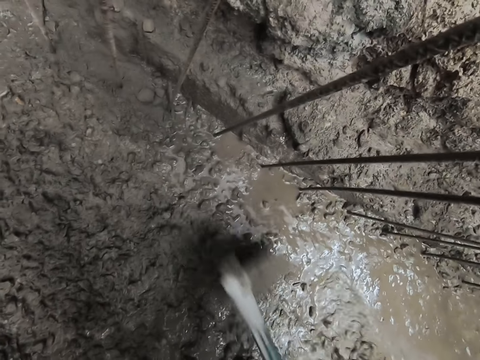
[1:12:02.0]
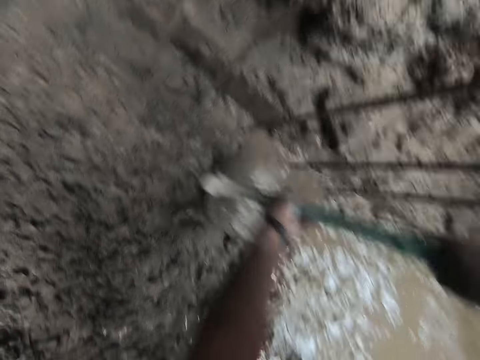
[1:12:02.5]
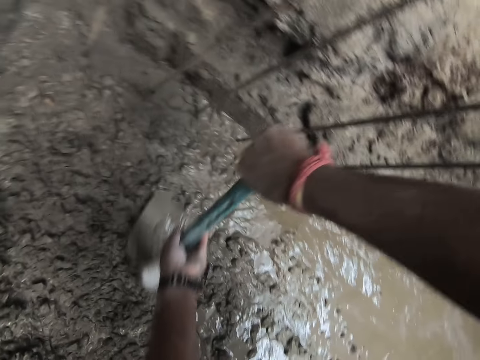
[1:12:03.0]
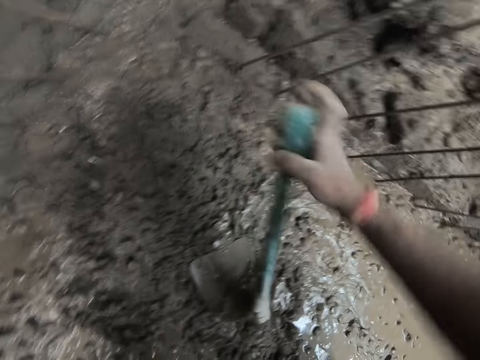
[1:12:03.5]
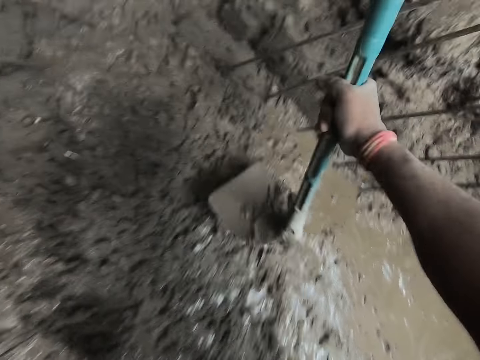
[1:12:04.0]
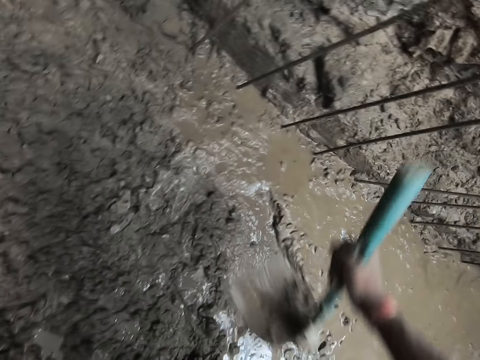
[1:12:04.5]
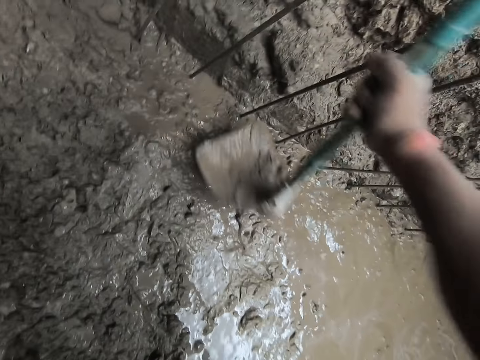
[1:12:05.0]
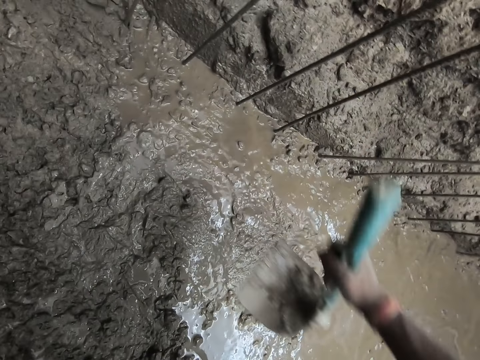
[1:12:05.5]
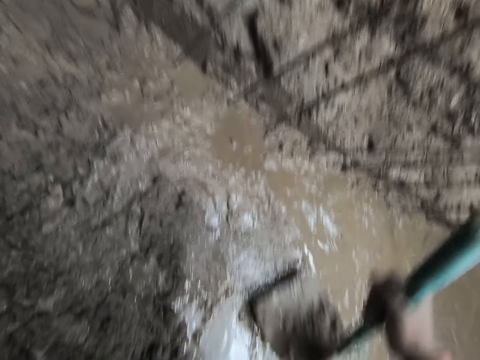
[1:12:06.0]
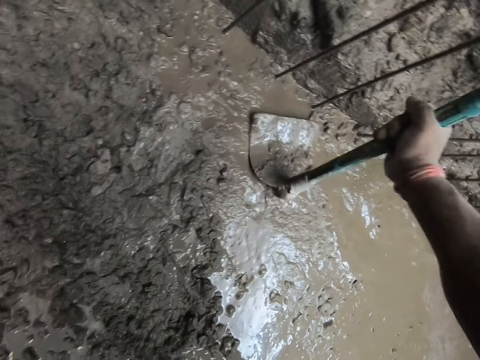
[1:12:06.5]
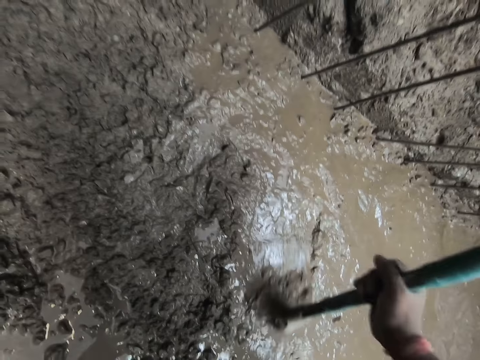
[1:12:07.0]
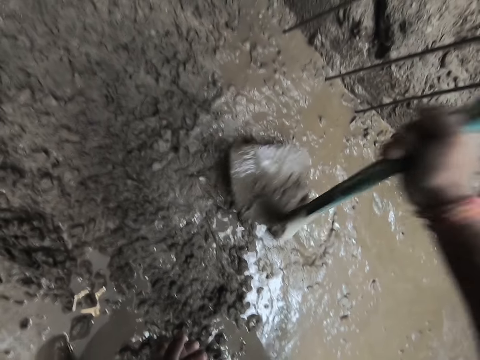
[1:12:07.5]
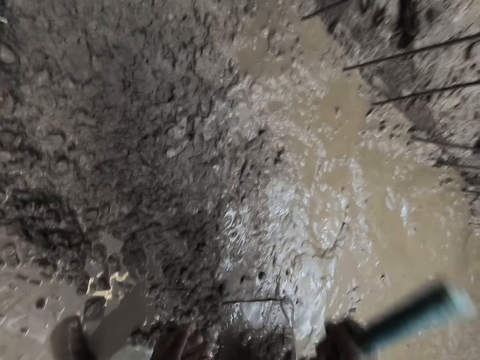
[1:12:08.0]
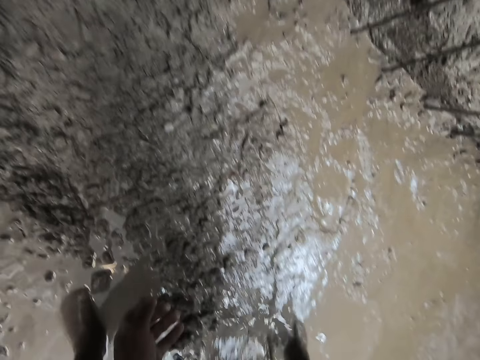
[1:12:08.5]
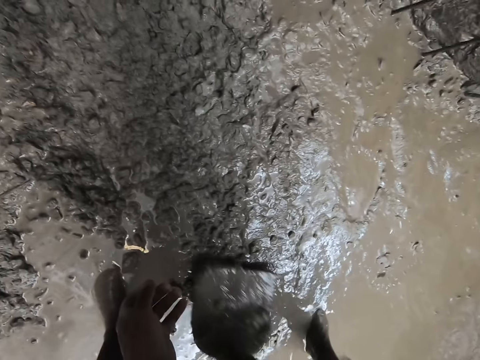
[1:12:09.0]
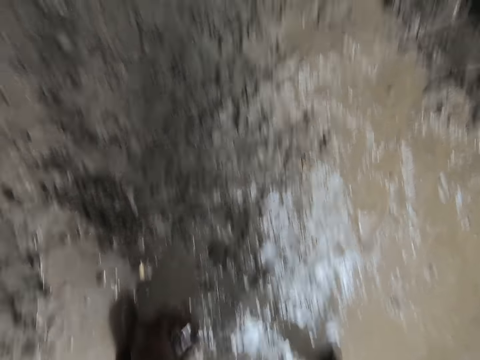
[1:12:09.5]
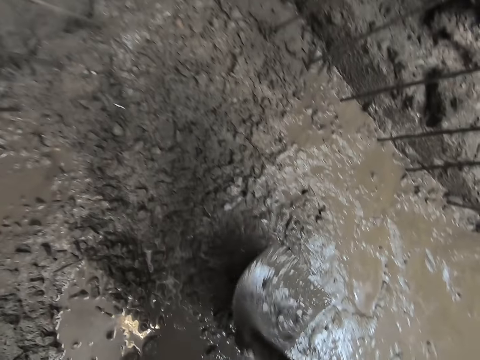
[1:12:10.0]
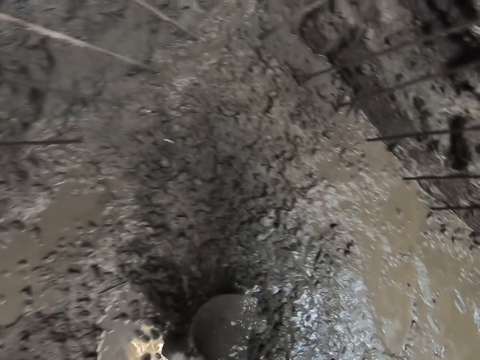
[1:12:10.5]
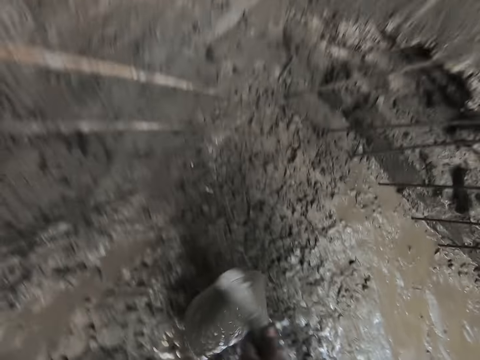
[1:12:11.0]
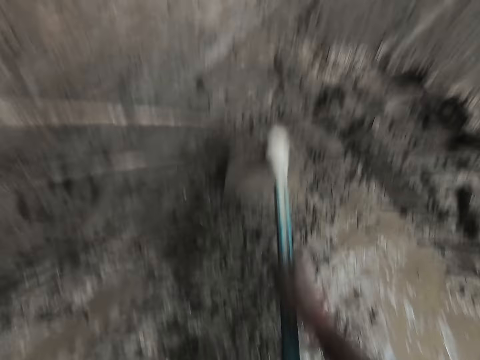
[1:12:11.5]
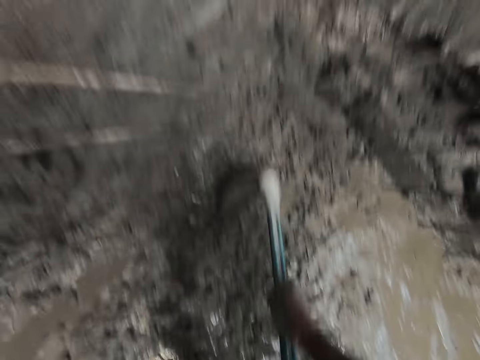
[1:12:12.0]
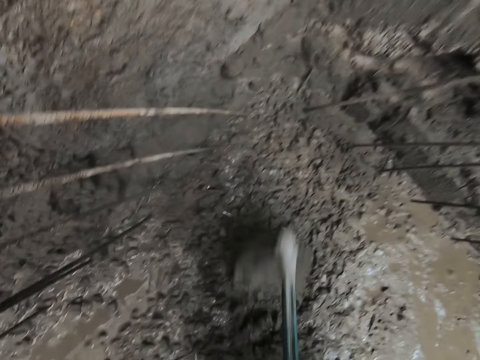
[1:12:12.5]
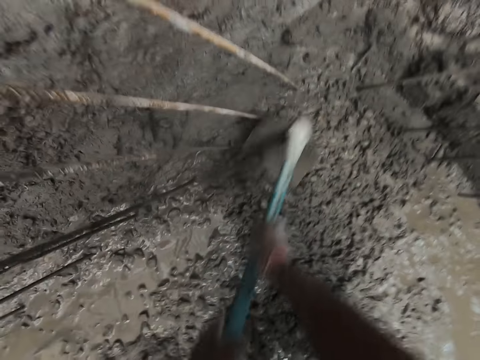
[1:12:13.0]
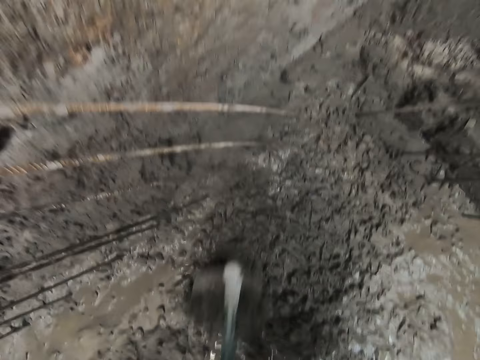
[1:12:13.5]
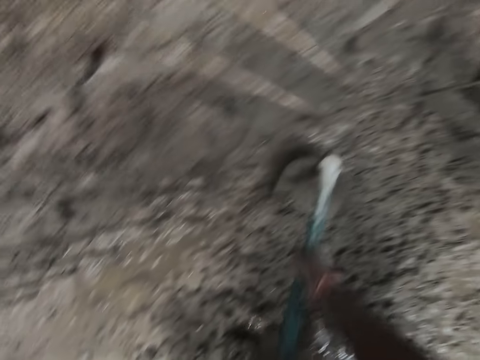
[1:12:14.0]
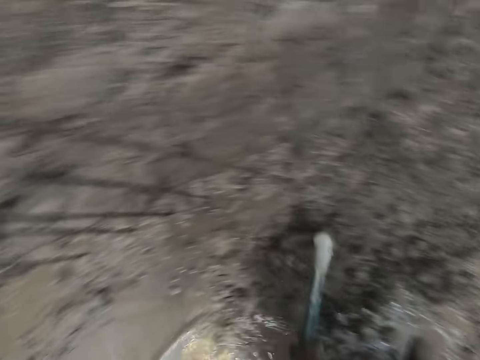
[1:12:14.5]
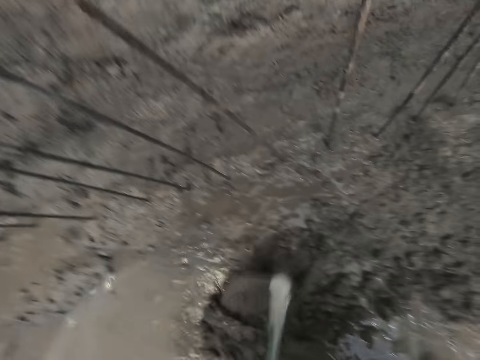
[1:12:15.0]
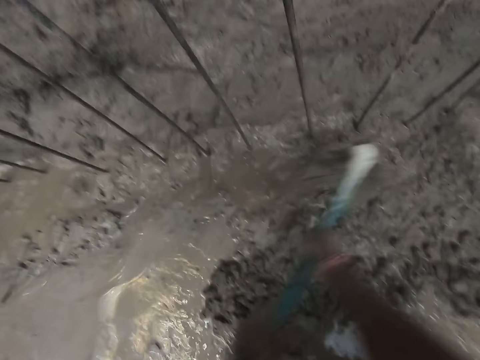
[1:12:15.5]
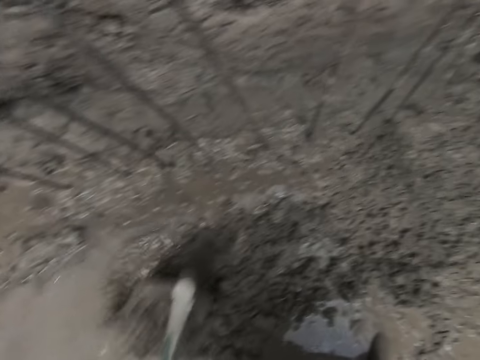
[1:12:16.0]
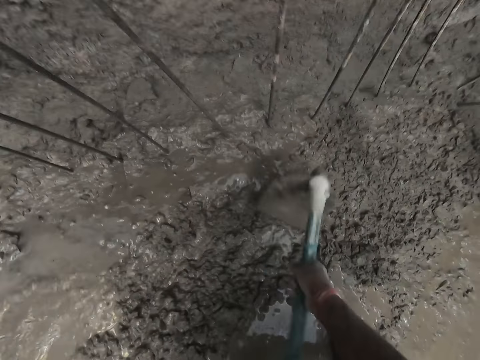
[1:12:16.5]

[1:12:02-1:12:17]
The camera wearer smoothens the concrete on the ground with the hoe or shovel in his hands. He smoothens the concrete on the ground with the hoe in his right hand. He moves the shovel around the concrete. He gathers some mortar on the ground with the hoe in his hands. He moves the concrete with the shovel.

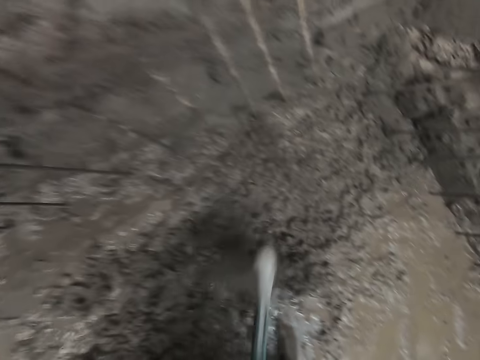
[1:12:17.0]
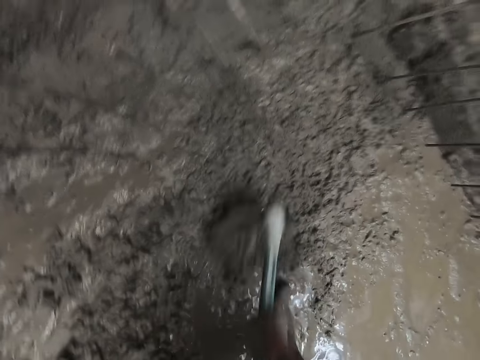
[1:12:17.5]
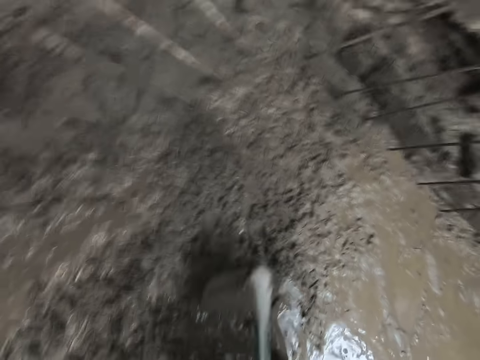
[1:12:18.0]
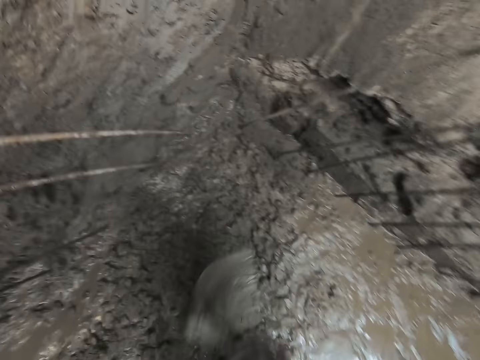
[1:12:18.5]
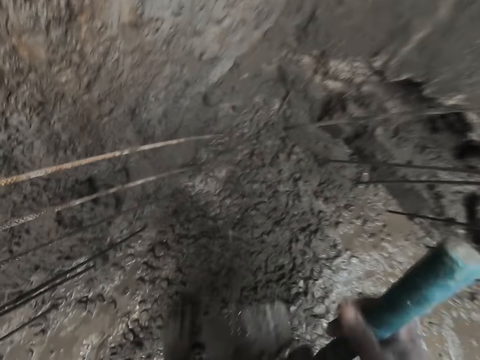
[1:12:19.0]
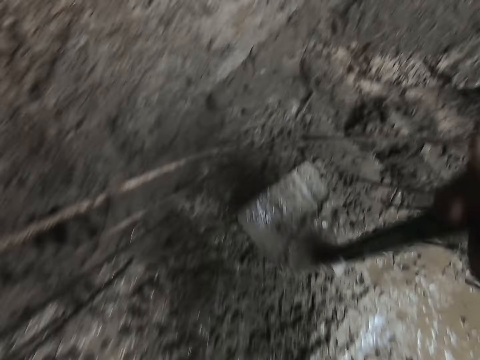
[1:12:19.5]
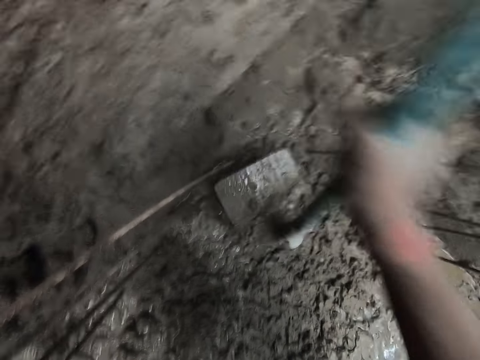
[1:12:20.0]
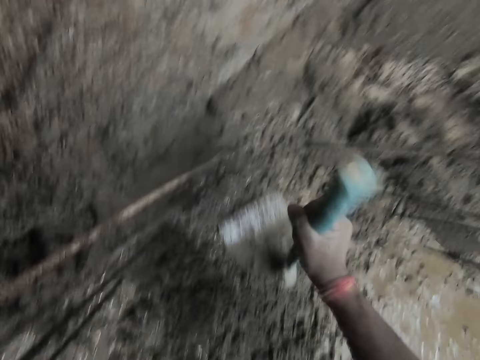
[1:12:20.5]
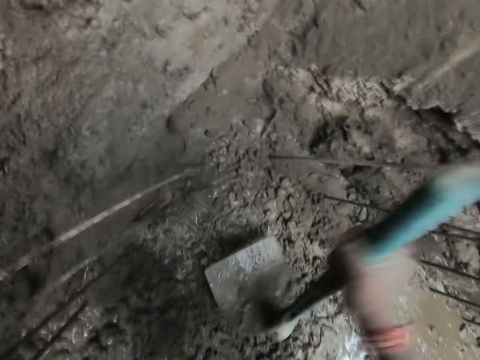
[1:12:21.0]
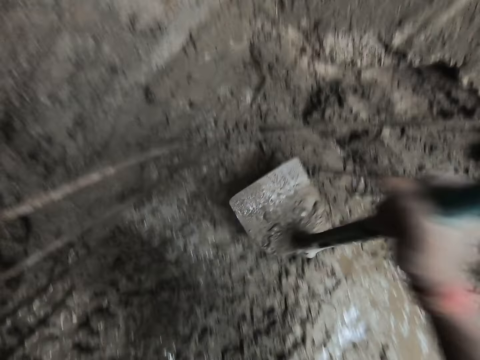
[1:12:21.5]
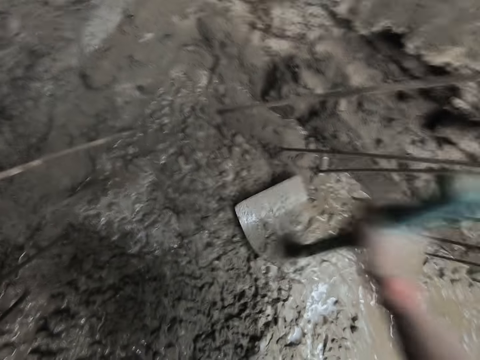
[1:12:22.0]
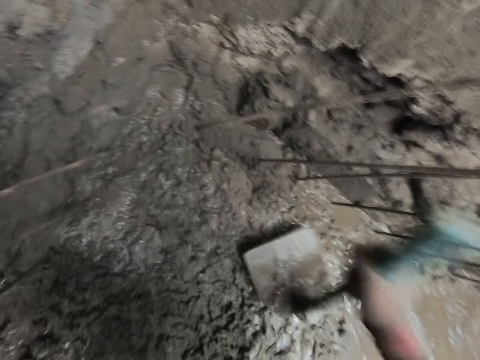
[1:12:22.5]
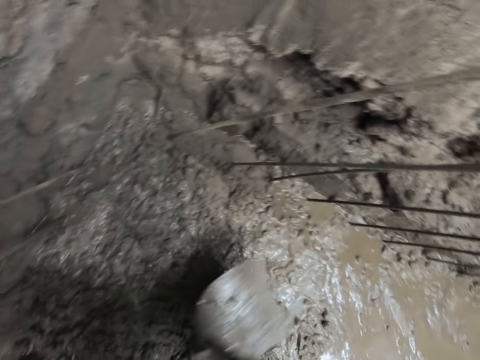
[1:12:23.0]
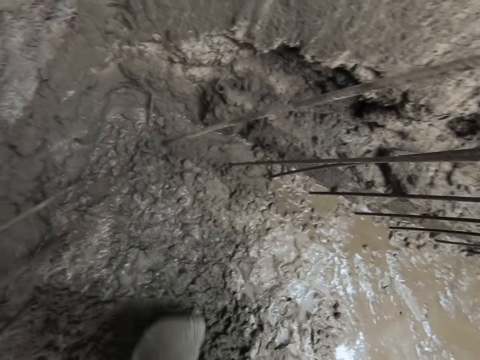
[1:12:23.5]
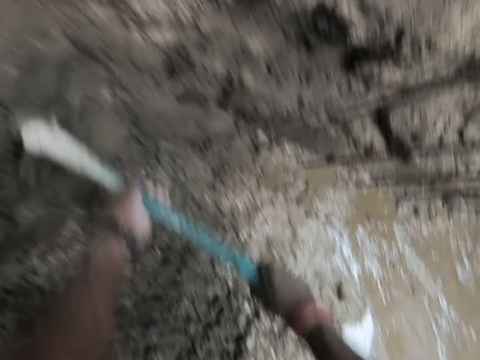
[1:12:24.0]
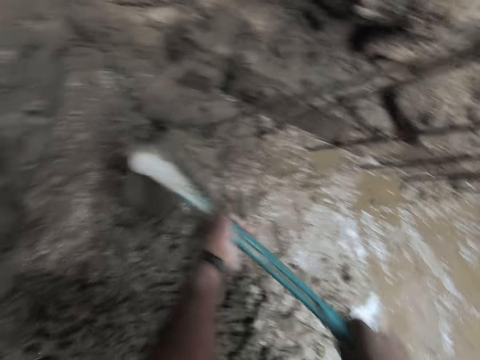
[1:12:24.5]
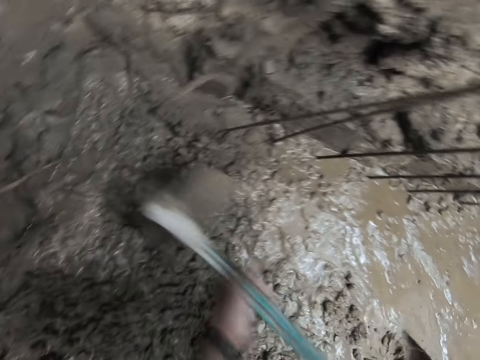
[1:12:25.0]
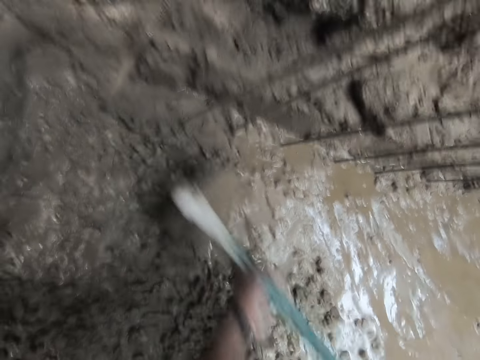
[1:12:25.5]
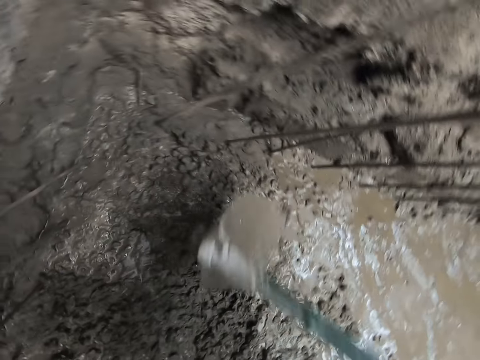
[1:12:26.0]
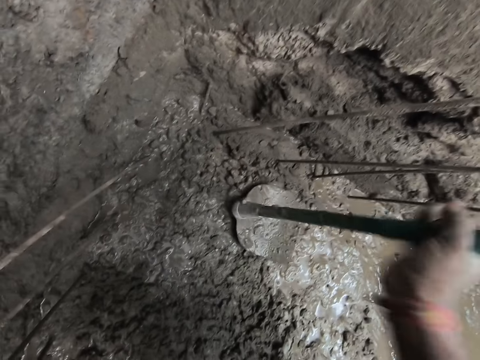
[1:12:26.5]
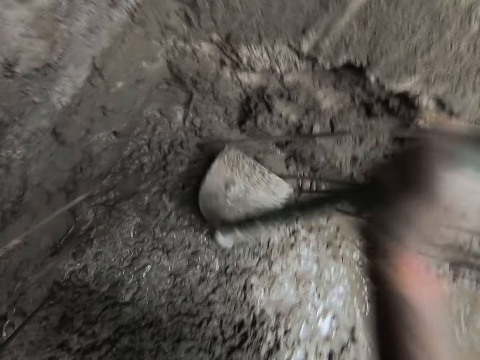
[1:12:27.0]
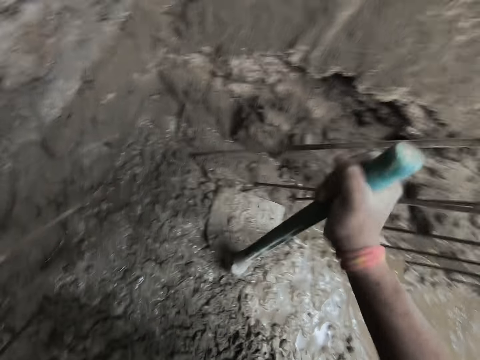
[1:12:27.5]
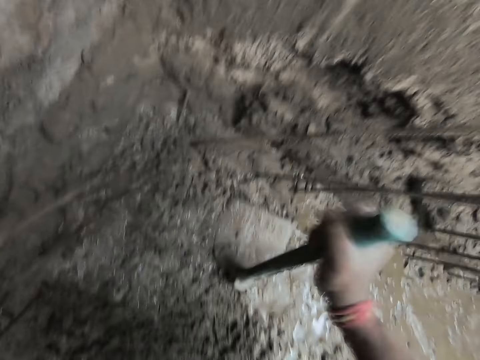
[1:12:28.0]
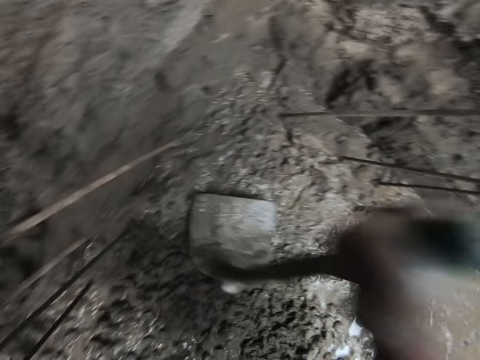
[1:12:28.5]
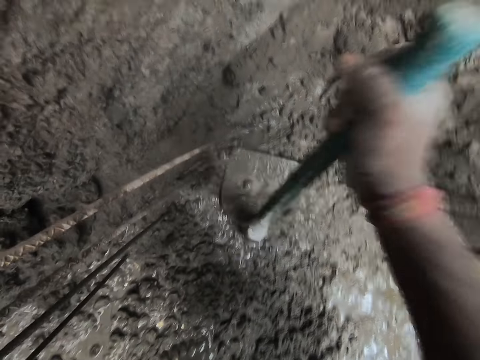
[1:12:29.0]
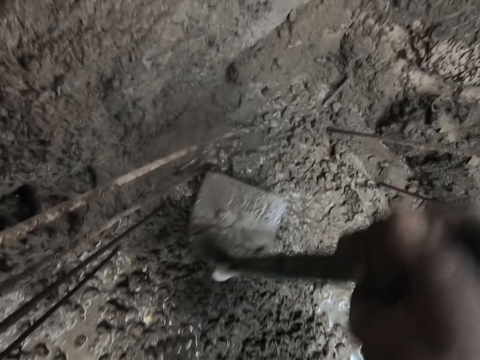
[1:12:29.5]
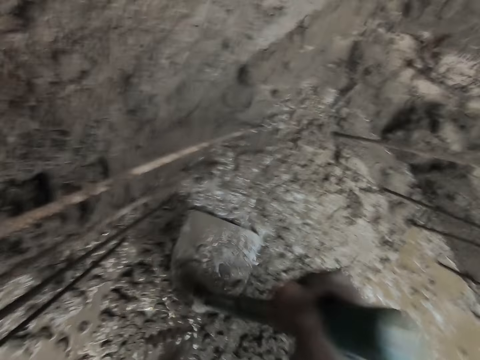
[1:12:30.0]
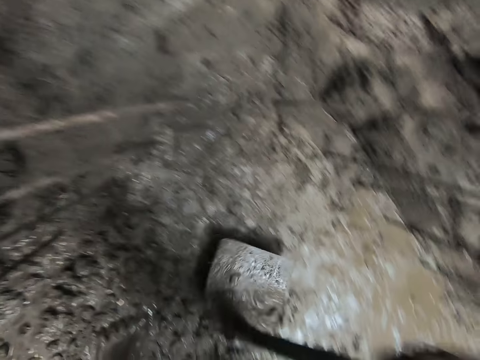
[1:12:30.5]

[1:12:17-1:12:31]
The camera wearer concretes the floor with the shovel or hoe with his right hand. He hits the cement solution on the ground with the hoe. He concretes the floor with the shovel with both hands. He spreads the cement solution with the hoe. He concretes the floor with the shovel with his right hand. He hits the cement solution on the ground with the hoe.
